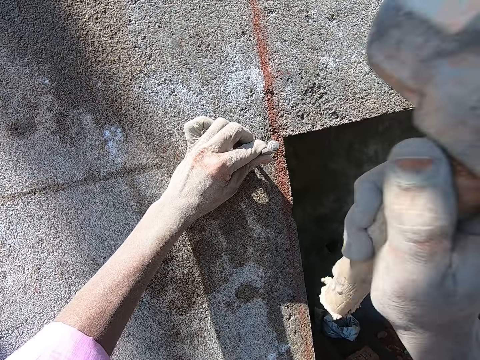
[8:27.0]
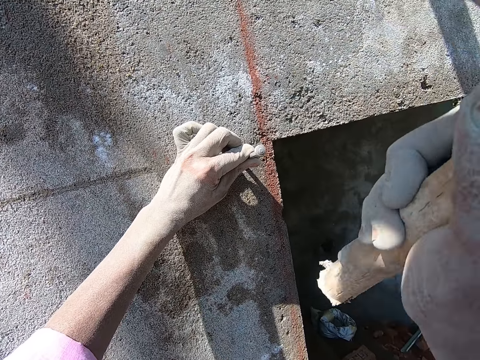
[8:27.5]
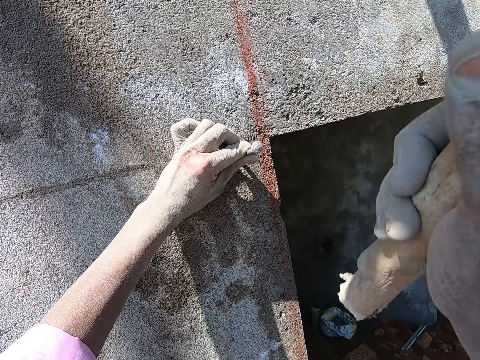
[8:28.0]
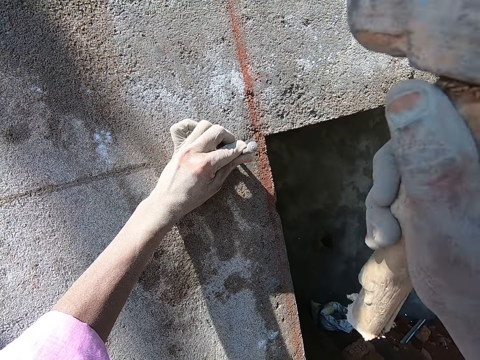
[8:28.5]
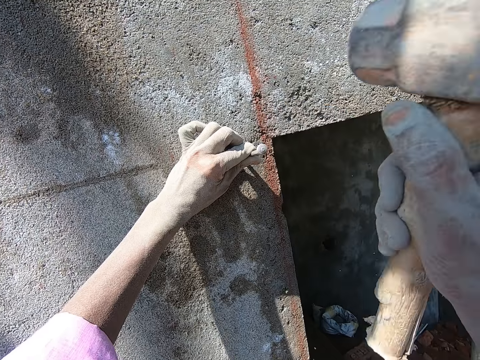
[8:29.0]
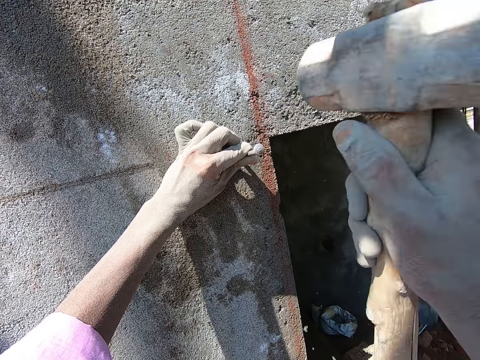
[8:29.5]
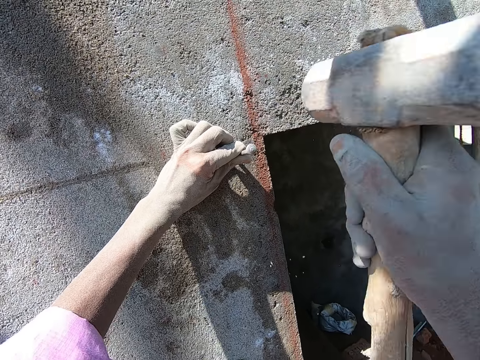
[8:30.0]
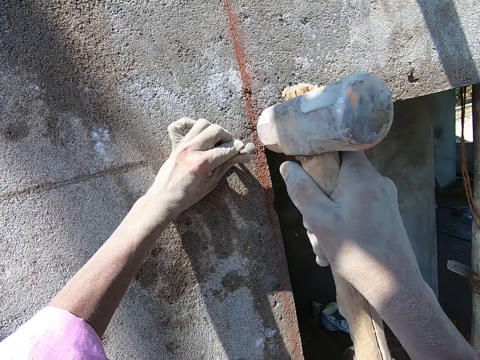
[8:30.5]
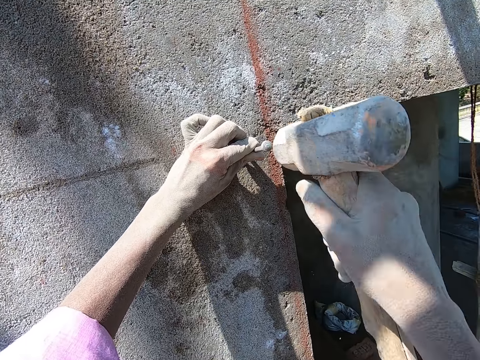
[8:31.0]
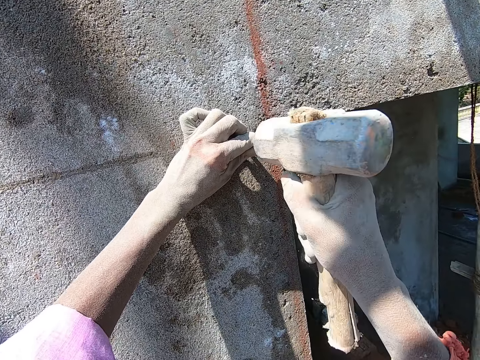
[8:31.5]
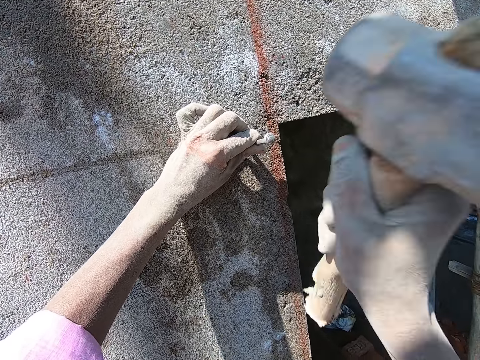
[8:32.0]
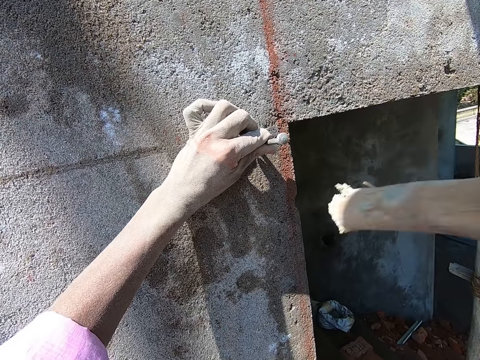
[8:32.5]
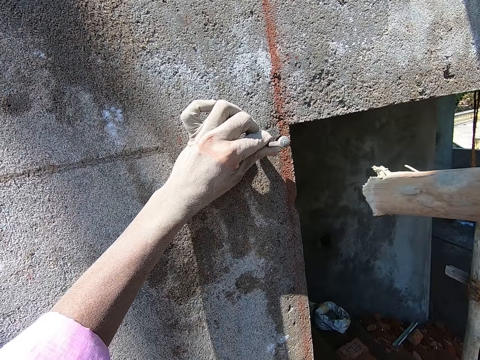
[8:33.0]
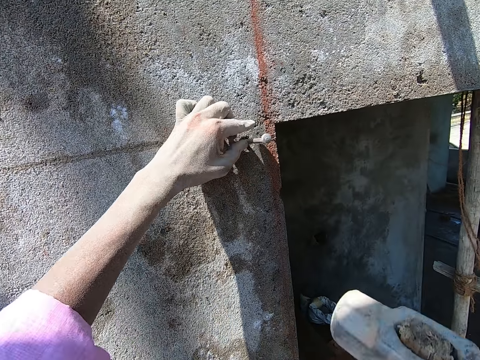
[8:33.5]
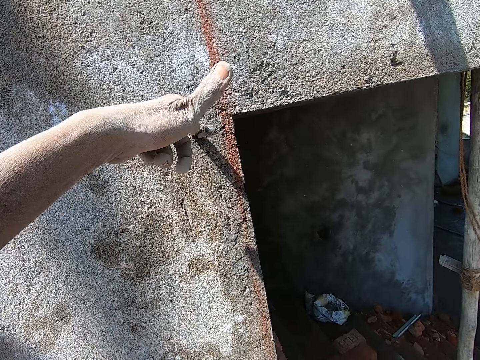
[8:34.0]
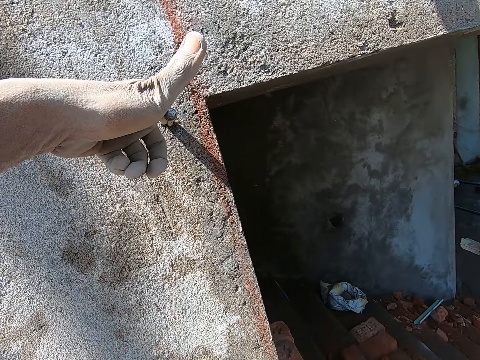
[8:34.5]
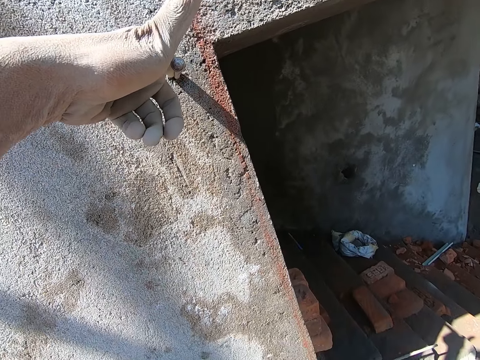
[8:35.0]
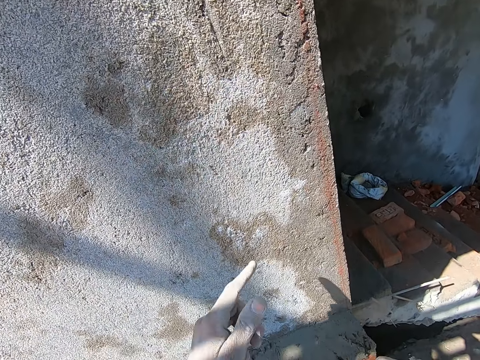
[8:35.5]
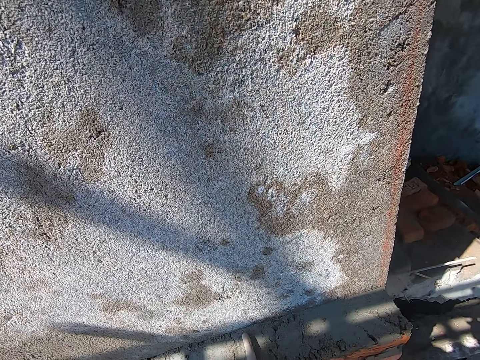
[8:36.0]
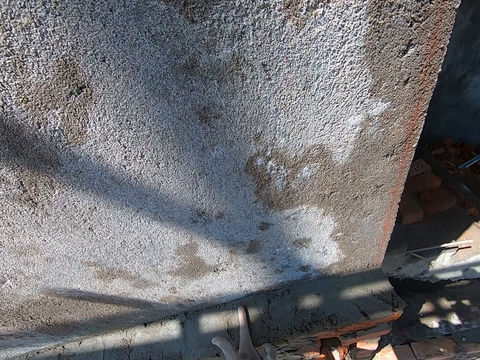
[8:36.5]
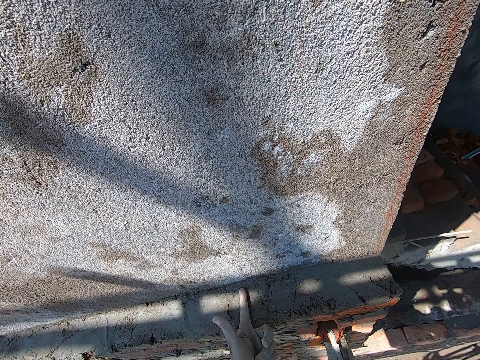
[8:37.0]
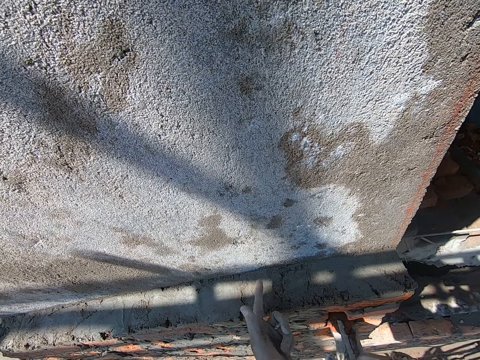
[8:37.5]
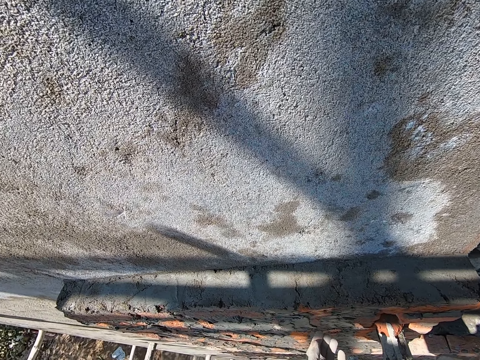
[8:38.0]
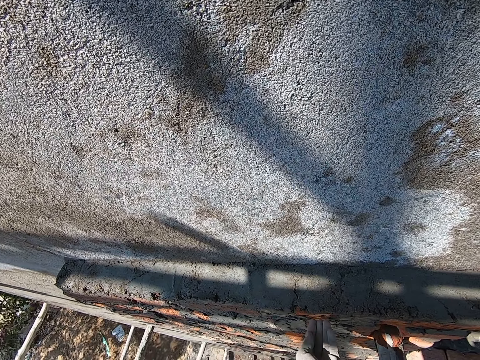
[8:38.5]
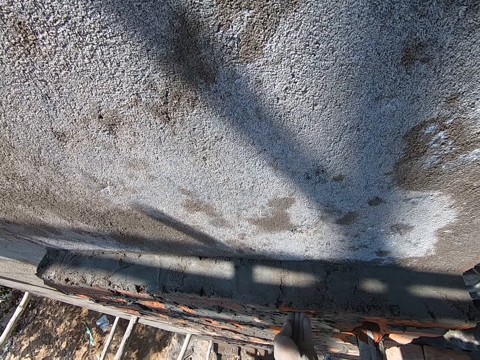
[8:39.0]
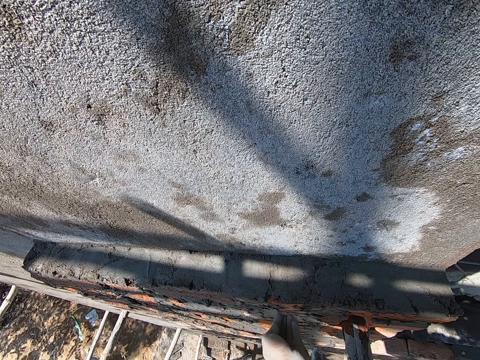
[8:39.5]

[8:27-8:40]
The camera wearer measures the nail on the wall with his left hand. He picks up another nail. He measures a ledge on the wall with his left hand.

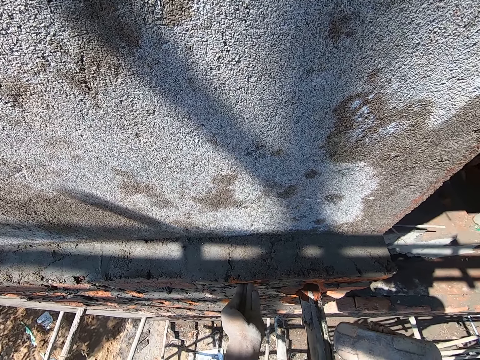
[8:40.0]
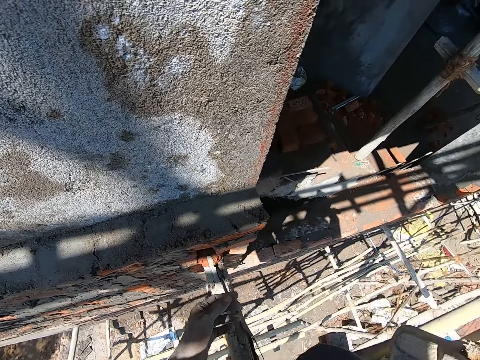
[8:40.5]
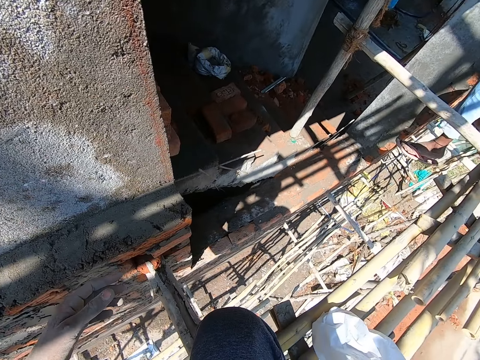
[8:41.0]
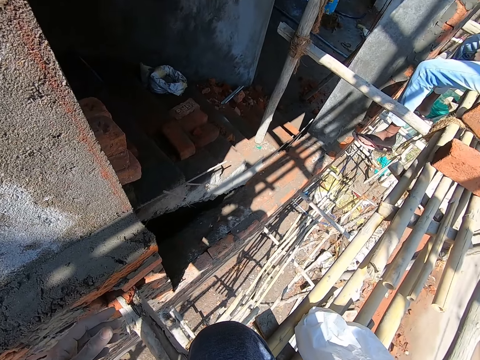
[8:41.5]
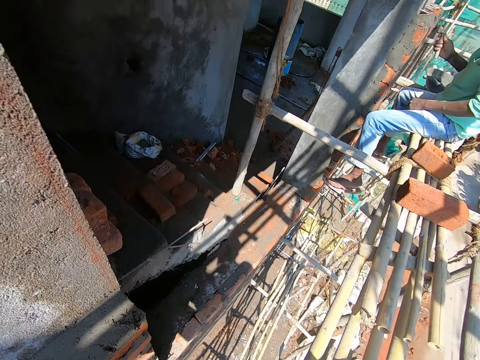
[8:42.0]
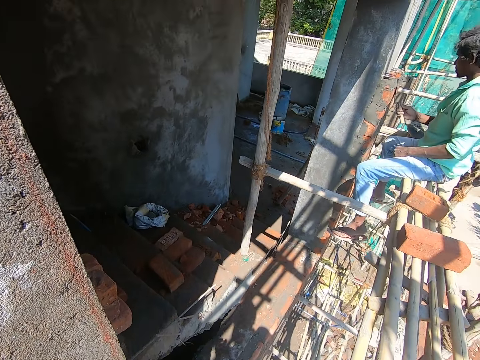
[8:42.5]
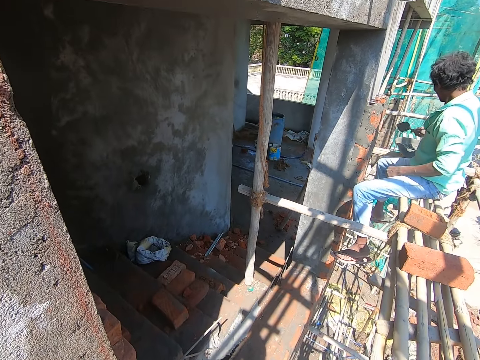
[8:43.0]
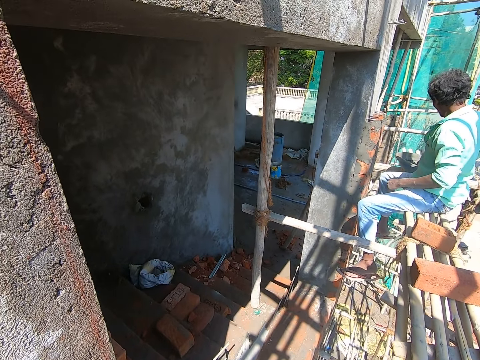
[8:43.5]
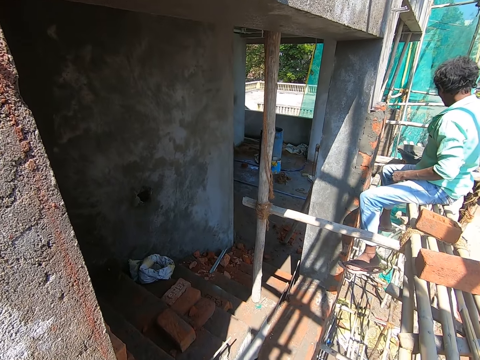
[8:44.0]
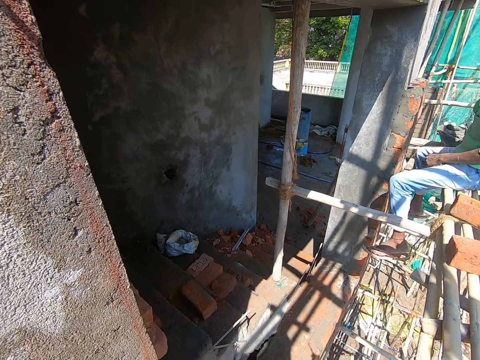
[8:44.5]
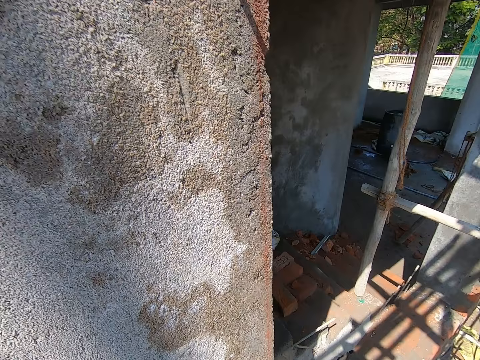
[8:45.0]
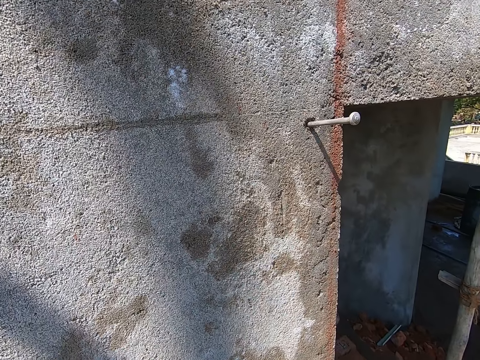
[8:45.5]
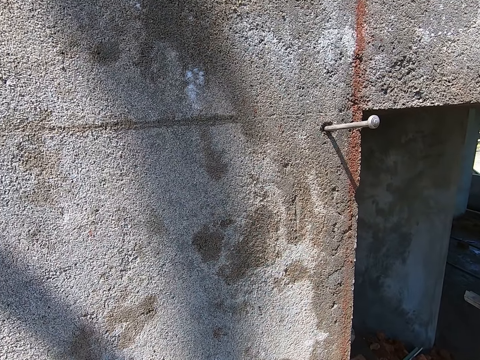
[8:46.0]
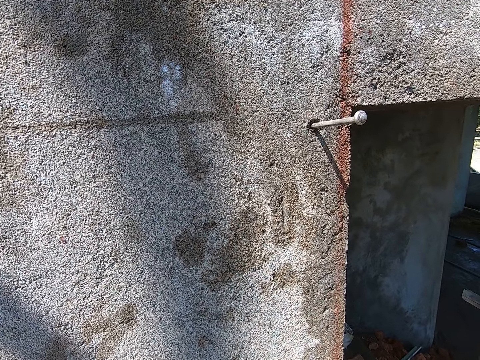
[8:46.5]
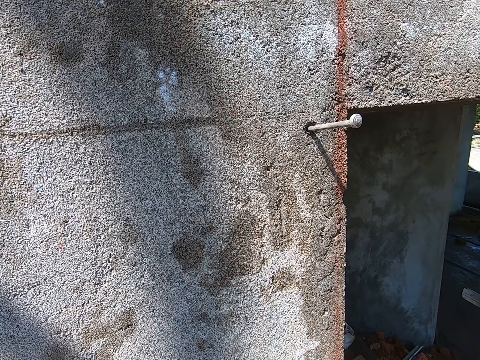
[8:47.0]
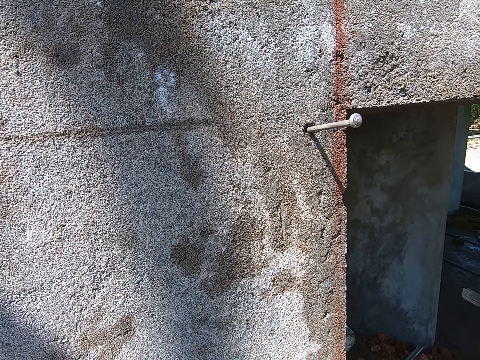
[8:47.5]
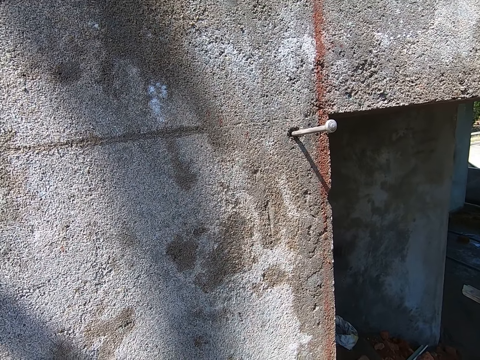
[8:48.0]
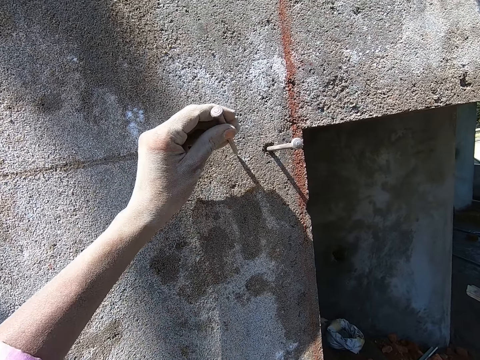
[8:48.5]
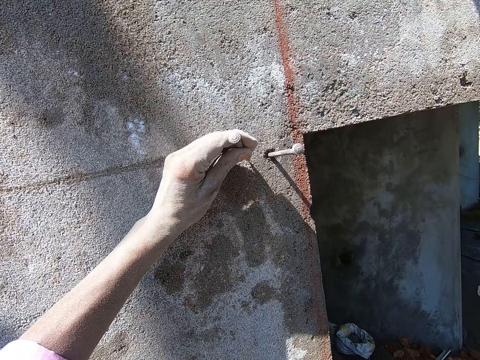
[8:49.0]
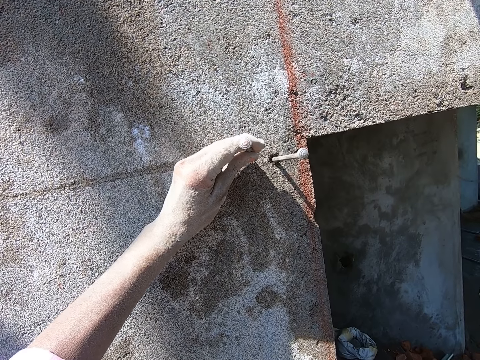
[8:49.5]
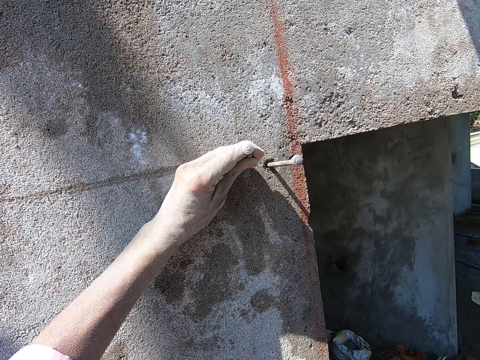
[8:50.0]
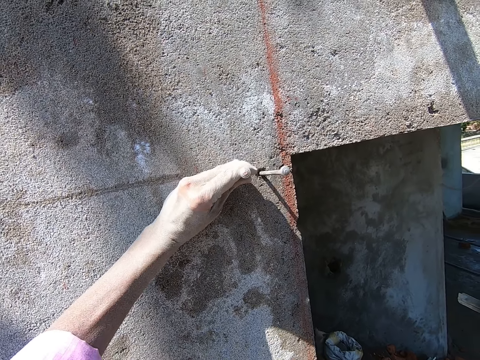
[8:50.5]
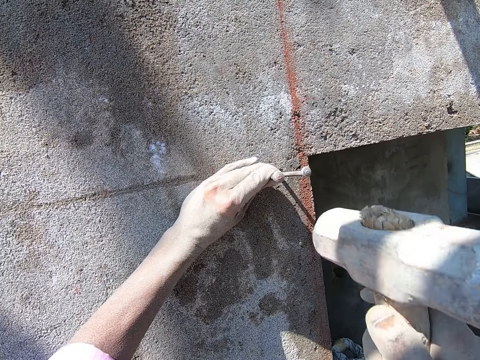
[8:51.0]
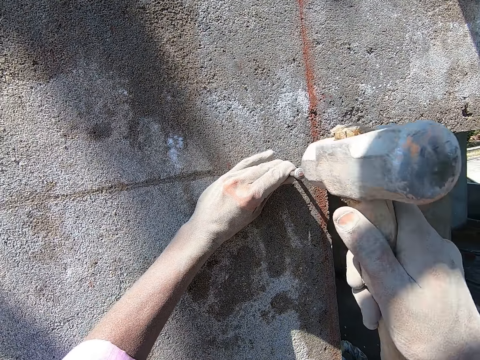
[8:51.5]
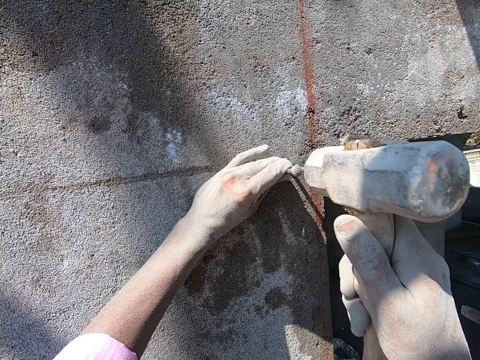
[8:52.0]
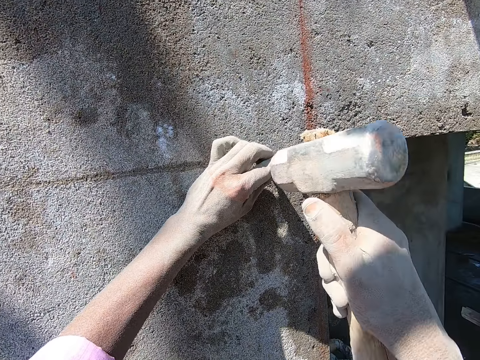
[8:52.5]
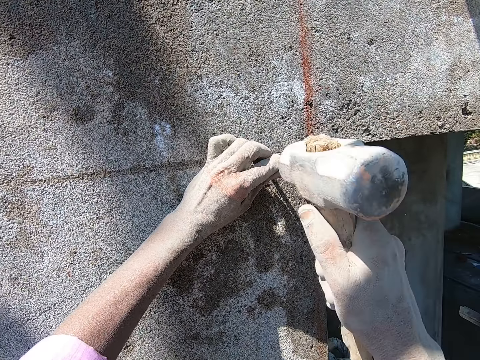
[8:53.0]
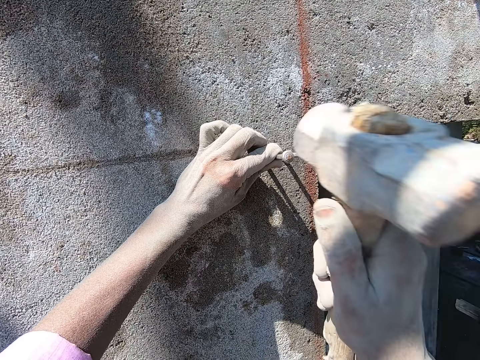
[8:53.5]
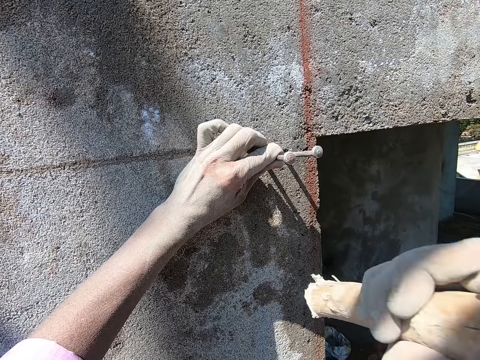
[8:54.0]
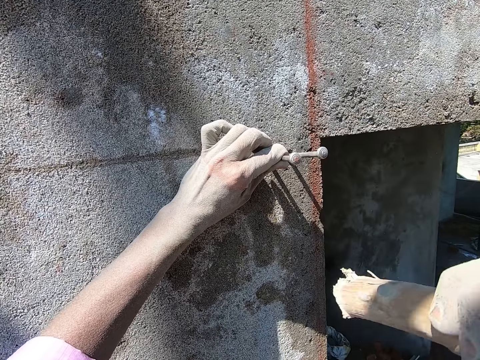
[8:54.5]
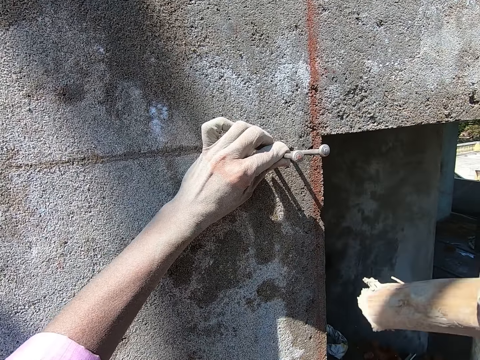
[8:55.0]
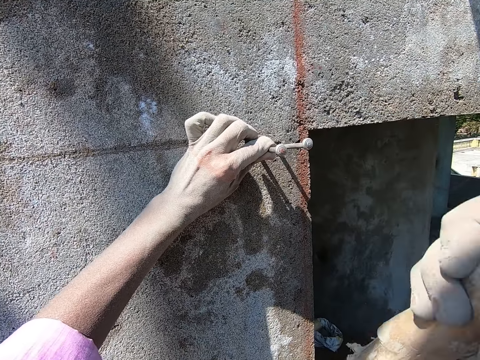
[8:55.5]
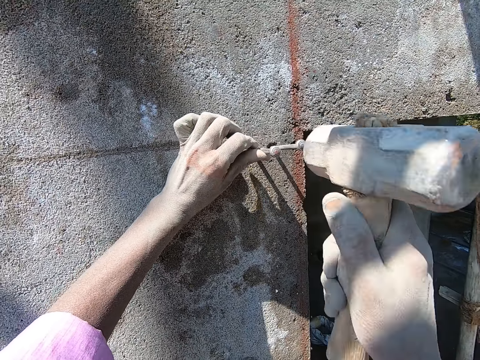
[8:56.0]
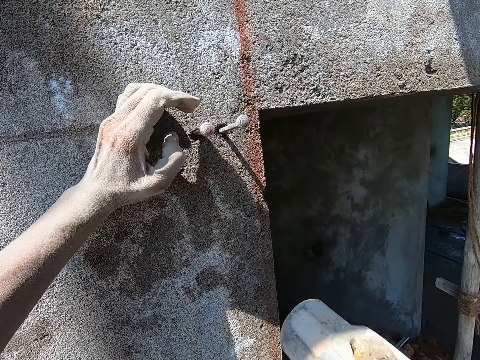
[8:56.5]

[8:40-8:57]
A man on the scaffold plasters cement on the wall with a hand trowel in his right hand. The camera wearer nails the wall with a nail in his left hand and the mallet or hammer in his right hand. He puts the nail on the wall. He hits the nail with the hammer.
